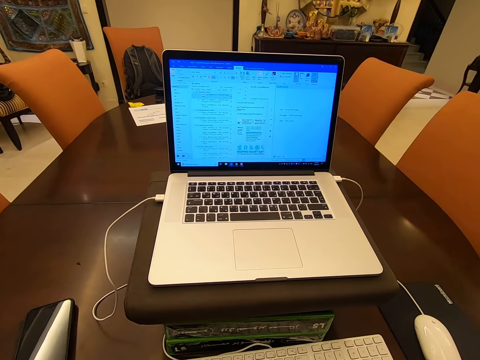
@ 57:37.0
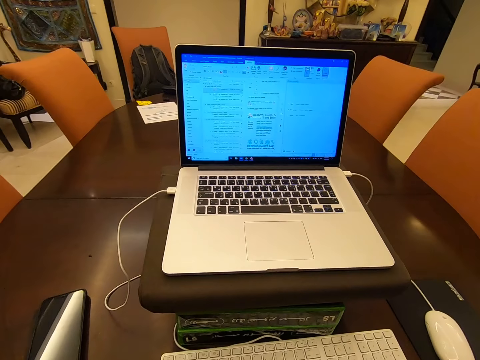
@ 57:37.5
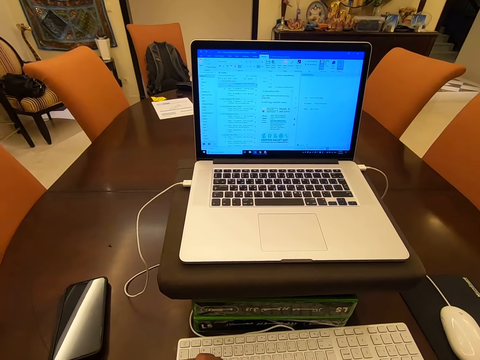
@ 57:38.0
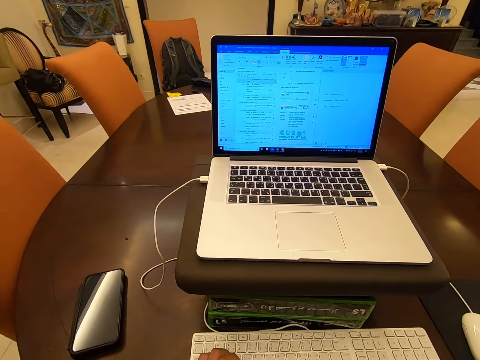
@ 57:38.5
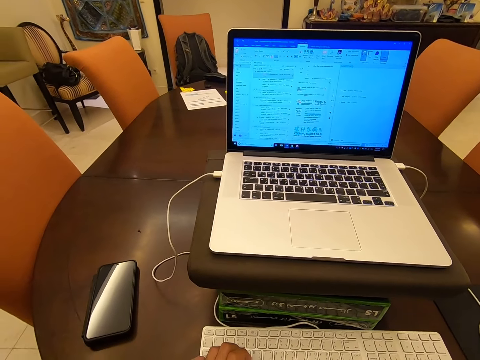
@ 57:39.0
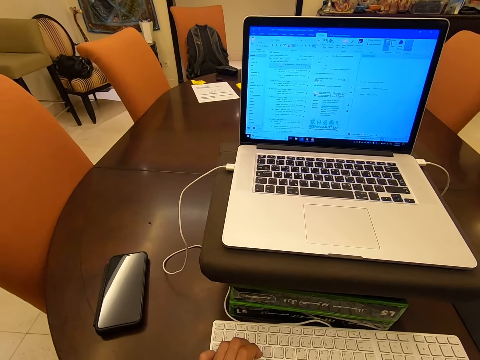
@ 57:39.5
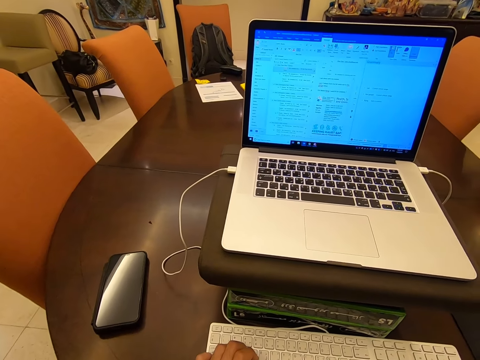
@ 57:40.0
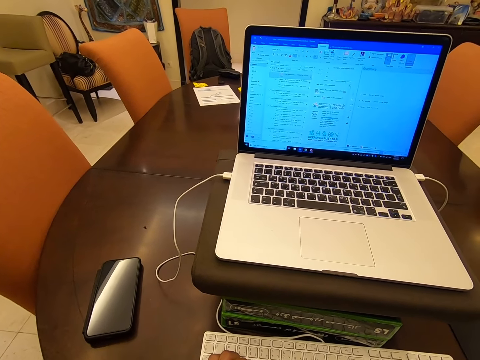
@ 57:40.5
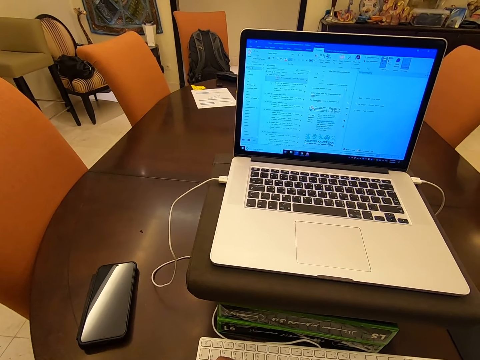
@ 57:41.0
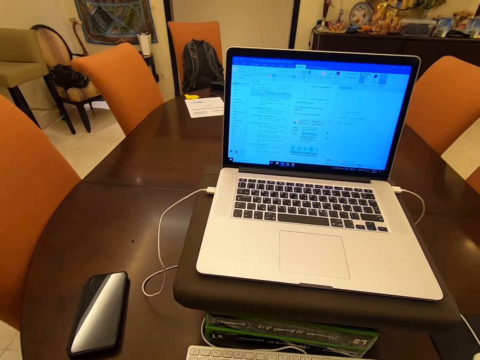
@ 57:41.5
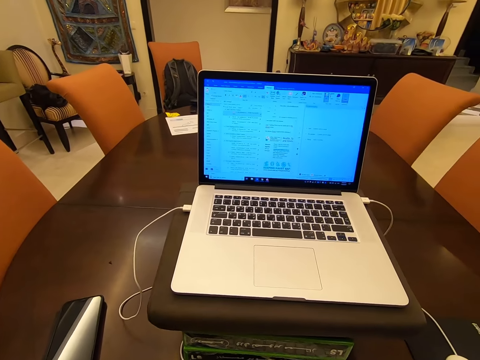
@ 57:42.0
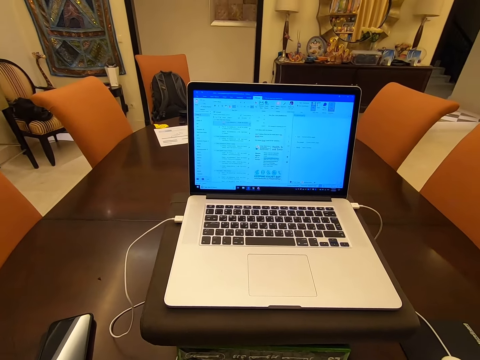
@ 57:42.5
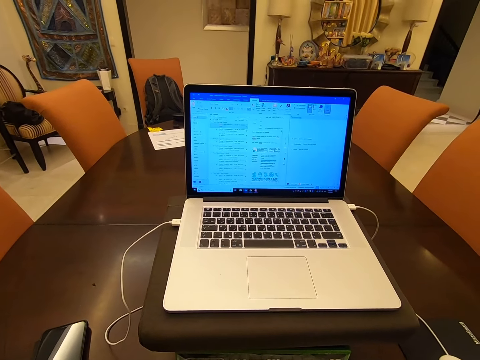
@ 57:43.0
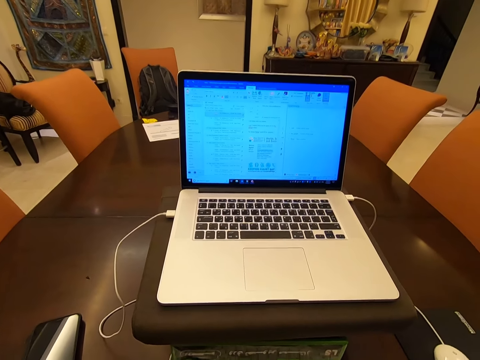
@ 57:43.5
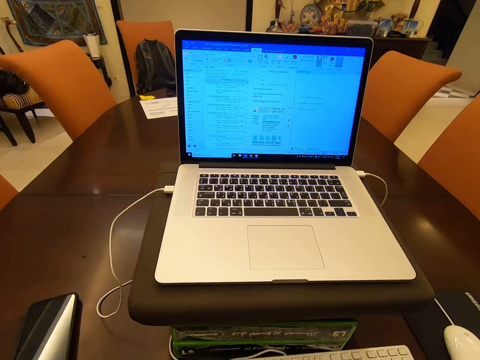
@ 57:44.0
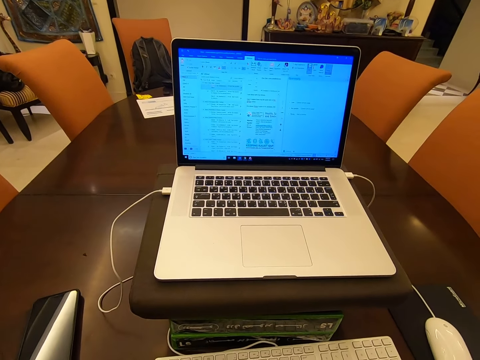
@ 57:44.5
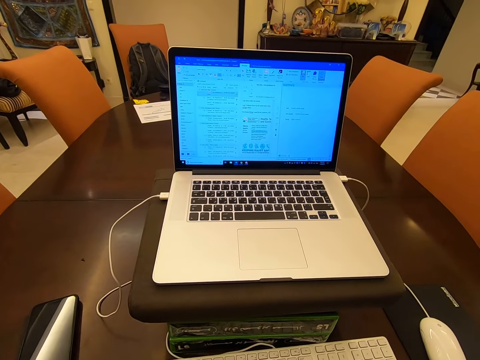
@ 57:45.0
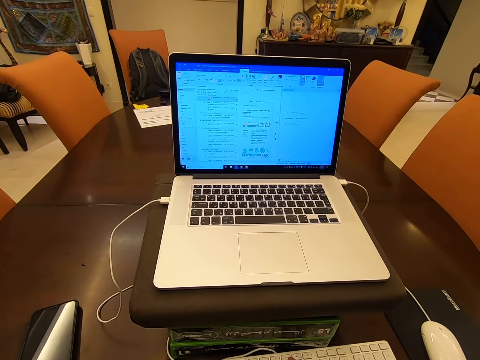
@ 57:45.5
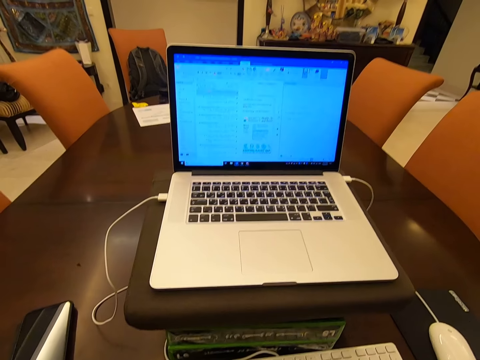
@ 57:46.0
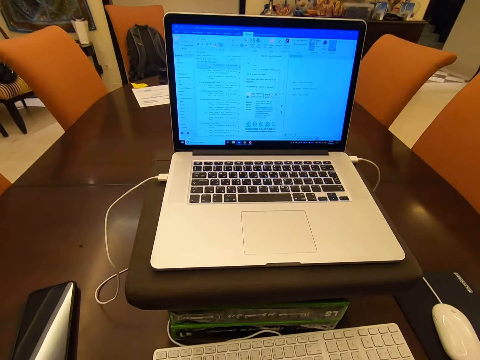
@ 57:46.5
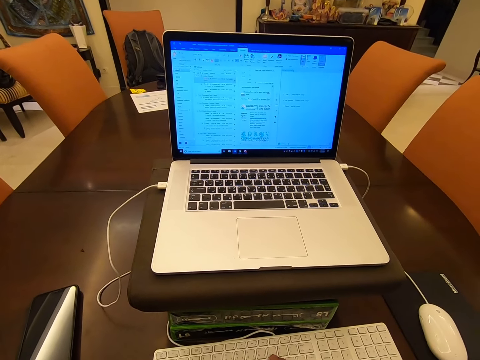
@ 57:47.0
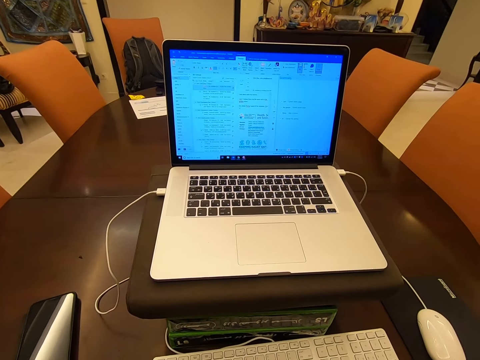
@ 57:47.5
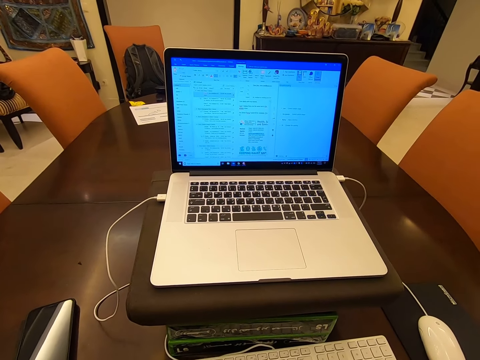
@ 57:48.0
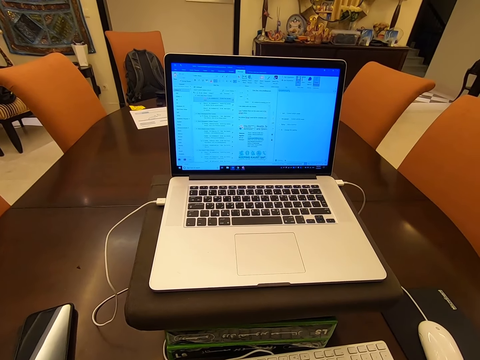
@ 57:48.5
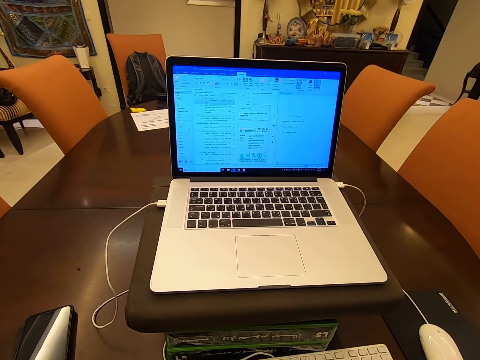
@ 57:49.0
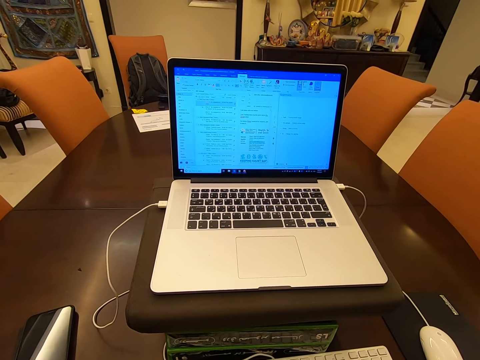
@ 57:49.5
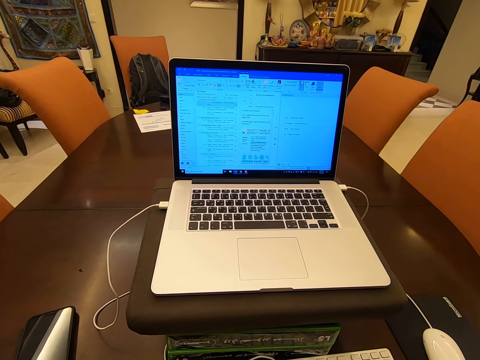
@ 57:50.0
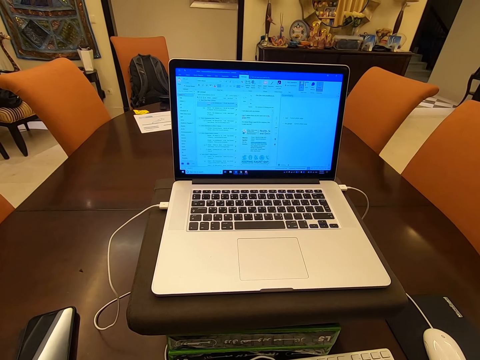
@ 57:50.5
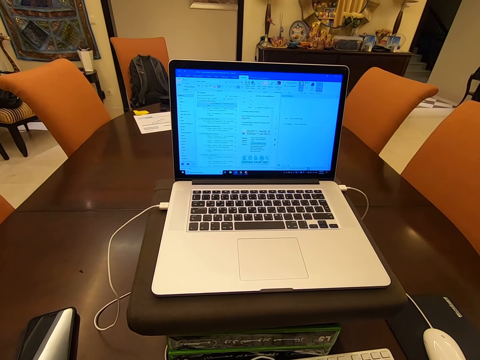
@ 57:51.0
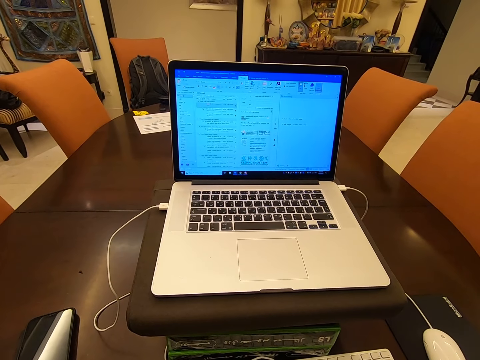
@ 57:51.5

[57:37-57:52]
The camera wearer types on the keyboard. They type on the keyboard again.

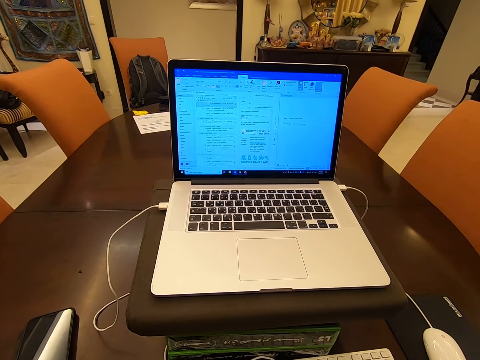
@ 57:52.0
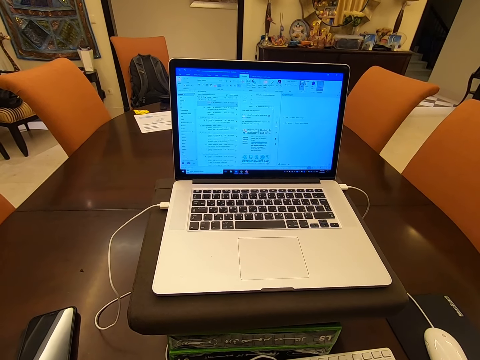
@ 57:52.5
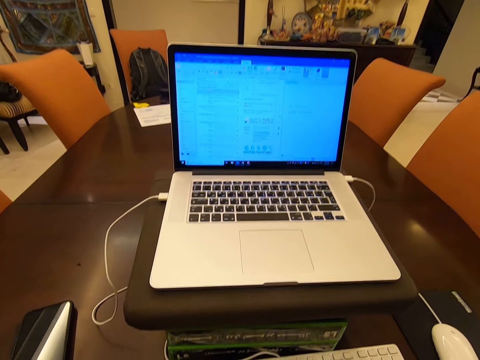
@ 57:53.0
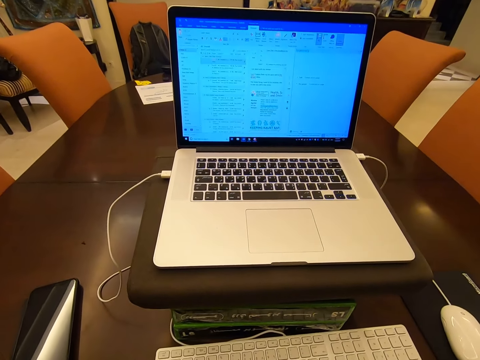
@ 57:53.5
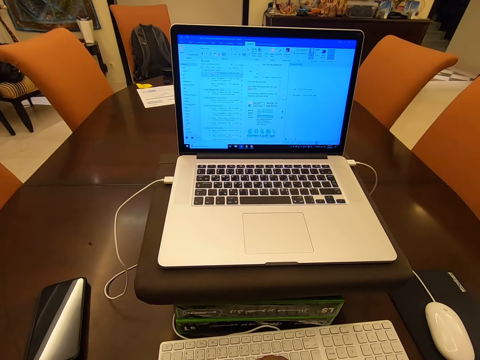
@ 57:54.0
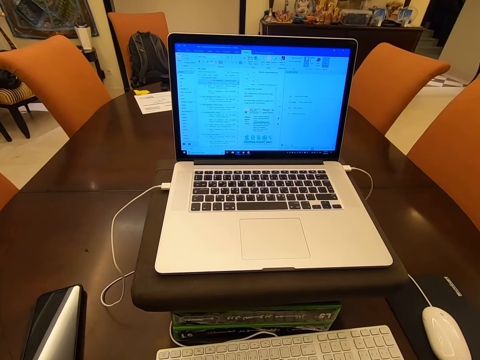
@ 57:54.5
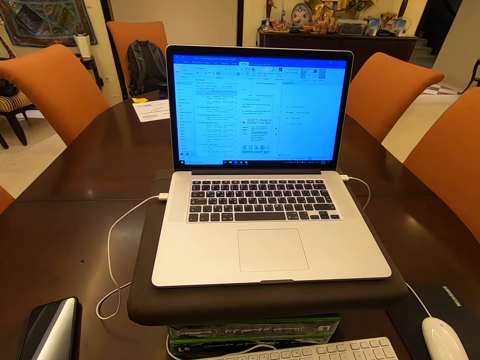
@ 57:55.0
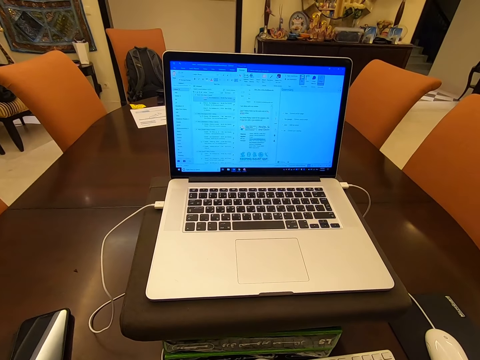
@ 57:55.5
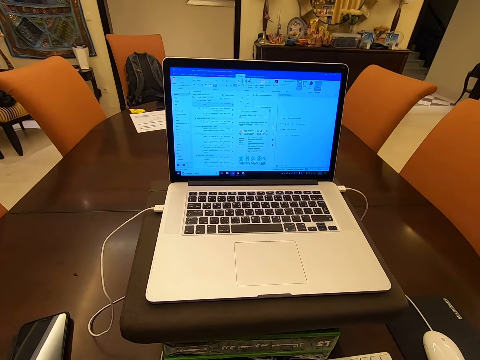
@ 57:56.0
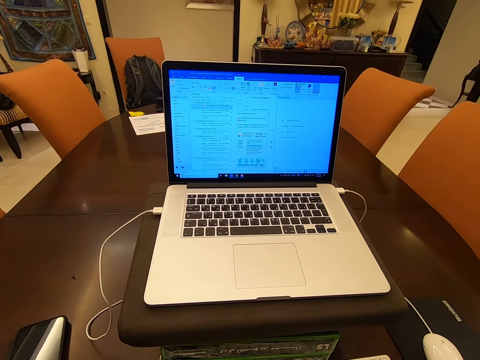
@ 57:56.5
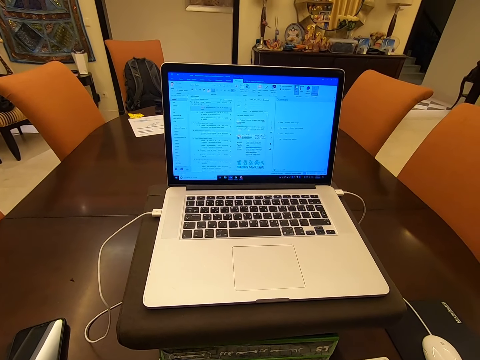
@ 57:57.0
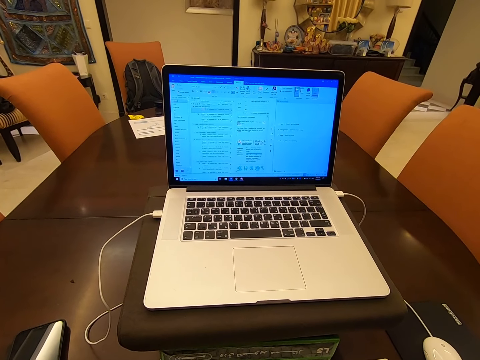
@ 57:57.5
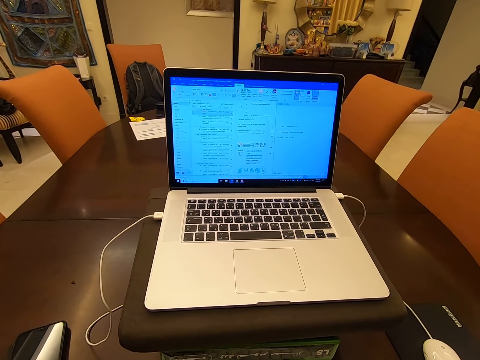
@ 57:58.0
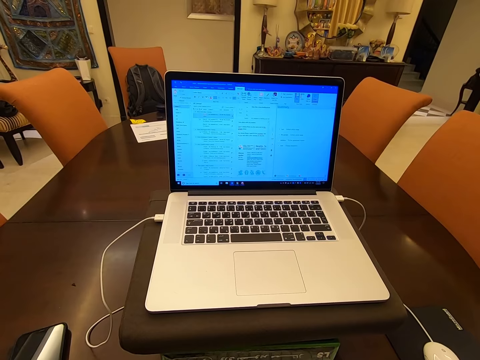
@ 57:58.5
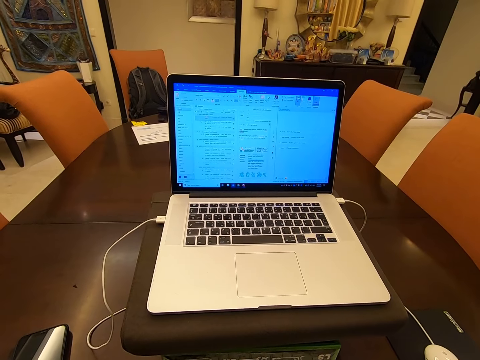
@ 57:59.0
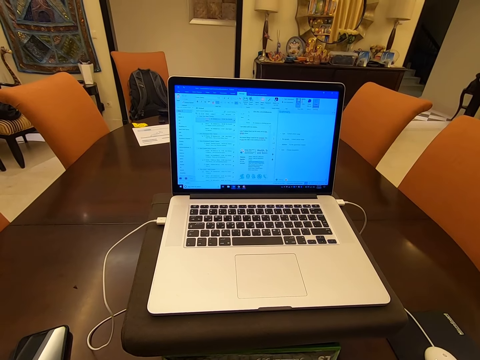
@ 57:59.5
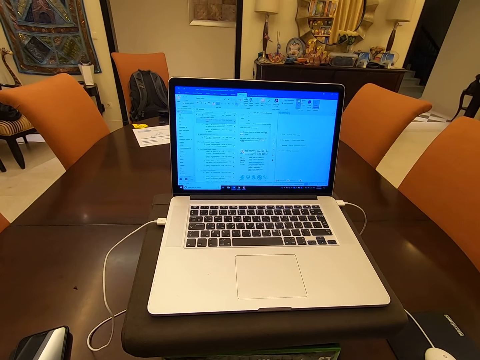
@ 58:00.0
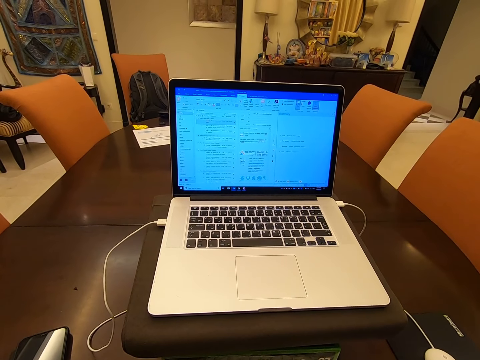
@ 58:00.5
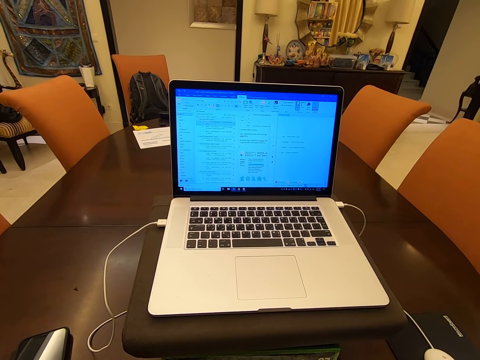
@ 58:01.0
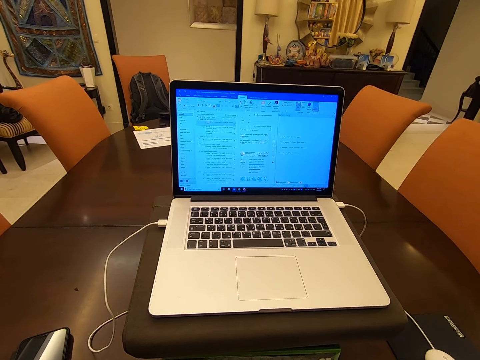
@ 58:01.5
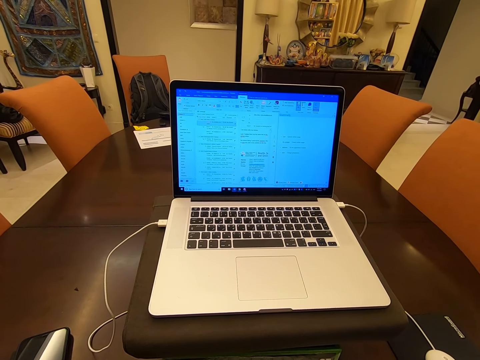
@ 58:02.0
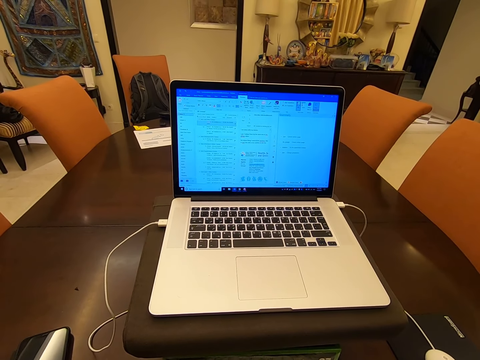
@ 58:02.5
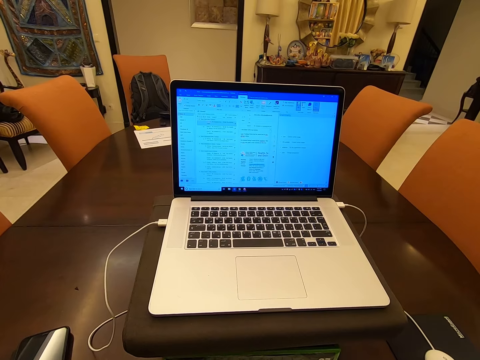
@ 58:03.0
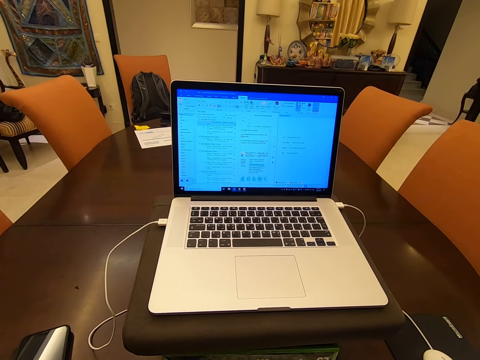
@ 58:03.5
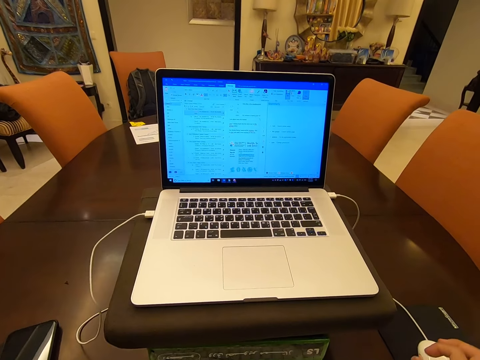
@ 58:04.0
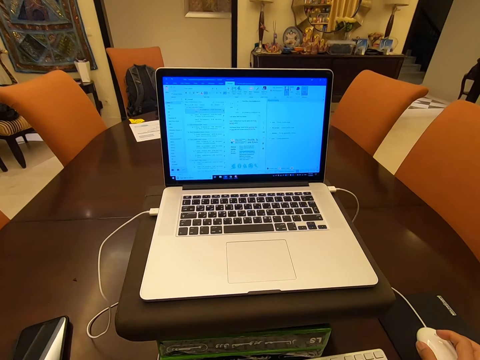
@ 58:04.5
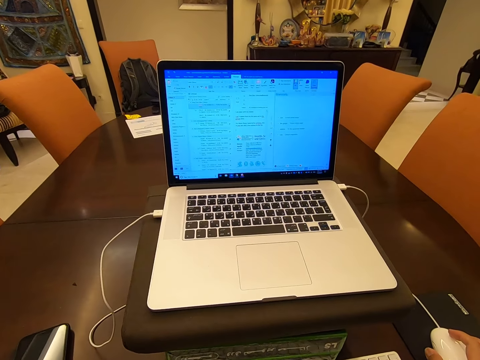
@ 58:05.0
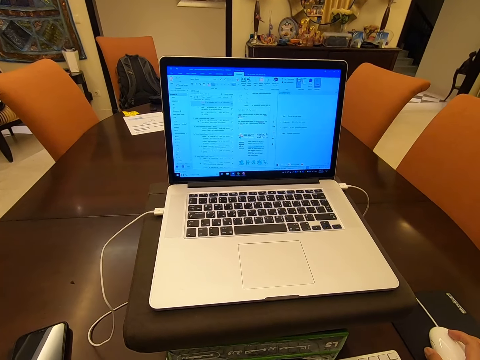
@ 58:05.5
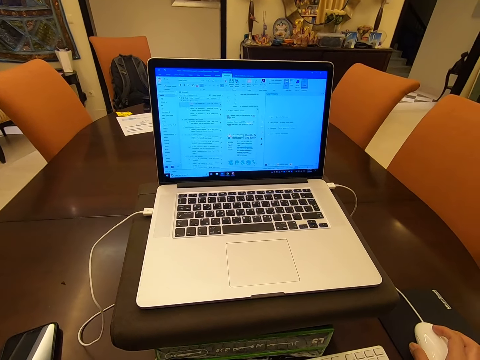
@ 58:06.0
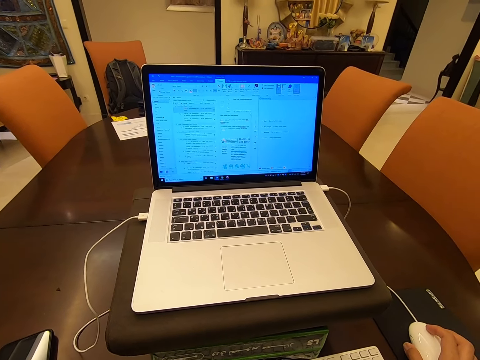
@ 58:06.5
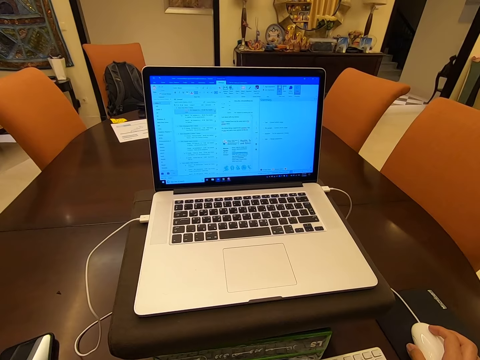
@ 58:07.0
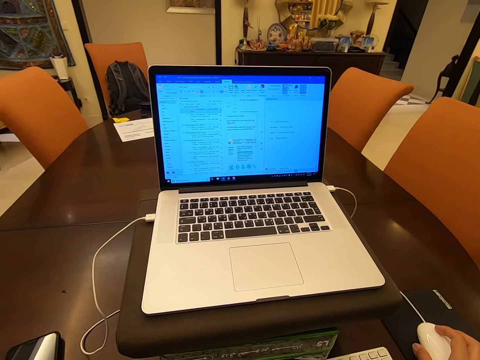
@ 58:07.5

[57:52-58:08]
The camera wearer types on the keyboard. They click the mouse.
